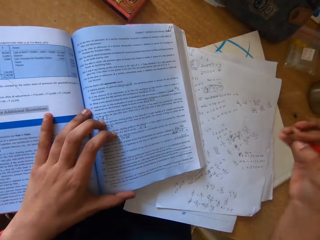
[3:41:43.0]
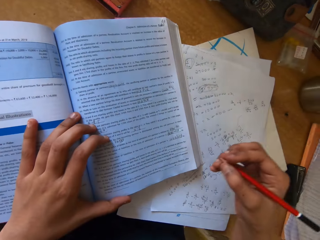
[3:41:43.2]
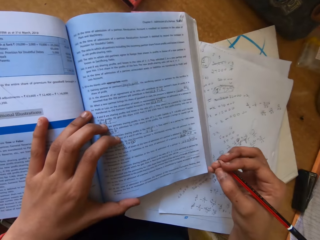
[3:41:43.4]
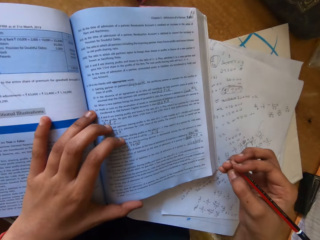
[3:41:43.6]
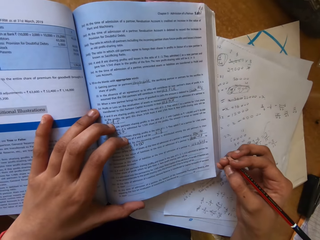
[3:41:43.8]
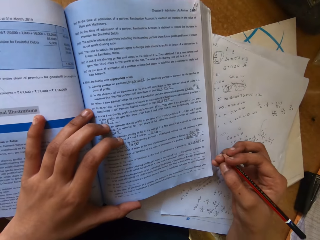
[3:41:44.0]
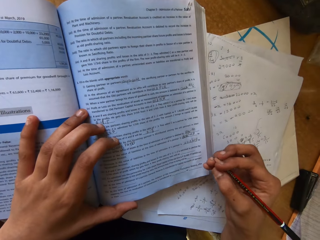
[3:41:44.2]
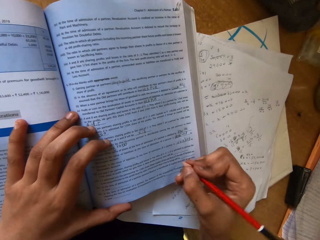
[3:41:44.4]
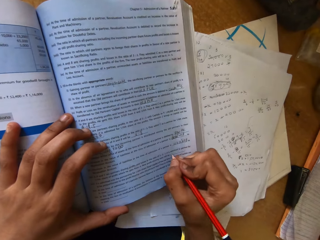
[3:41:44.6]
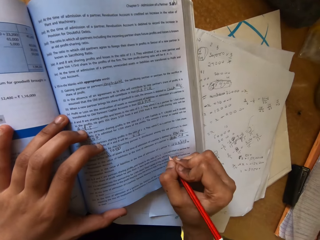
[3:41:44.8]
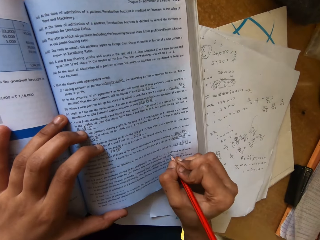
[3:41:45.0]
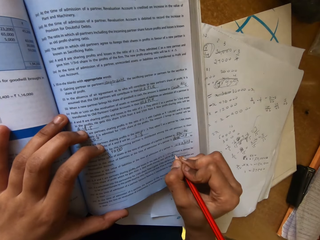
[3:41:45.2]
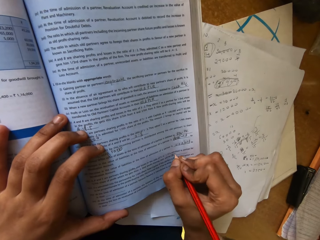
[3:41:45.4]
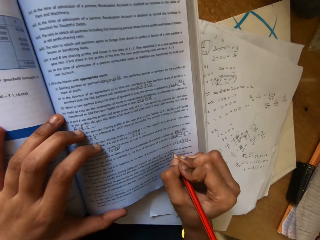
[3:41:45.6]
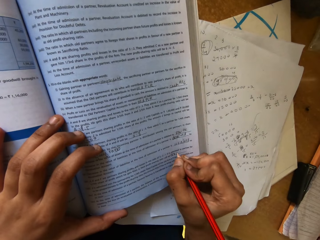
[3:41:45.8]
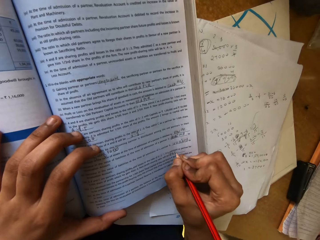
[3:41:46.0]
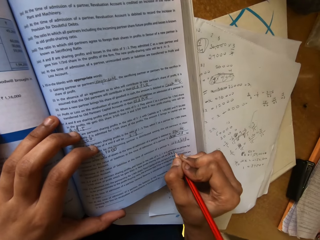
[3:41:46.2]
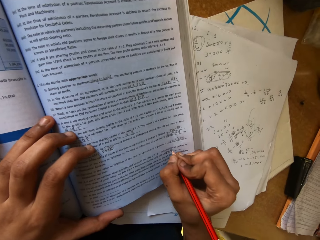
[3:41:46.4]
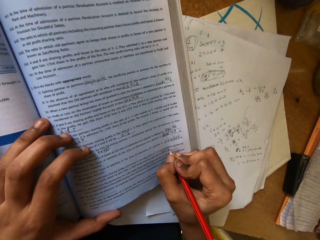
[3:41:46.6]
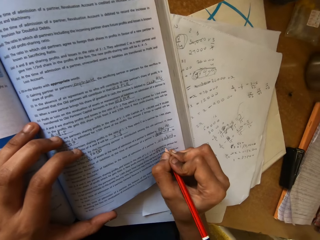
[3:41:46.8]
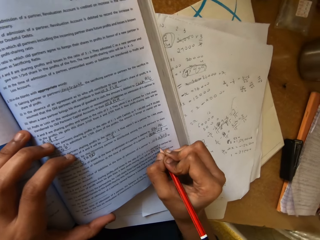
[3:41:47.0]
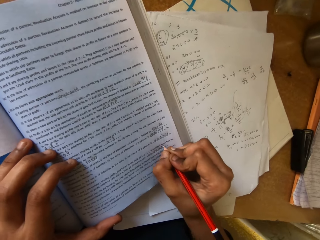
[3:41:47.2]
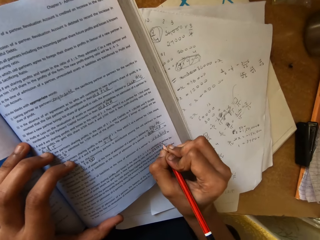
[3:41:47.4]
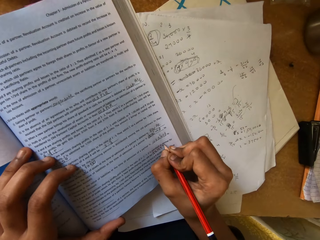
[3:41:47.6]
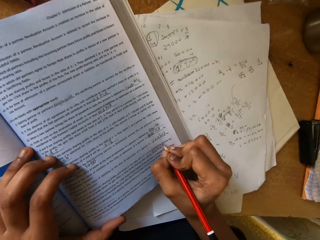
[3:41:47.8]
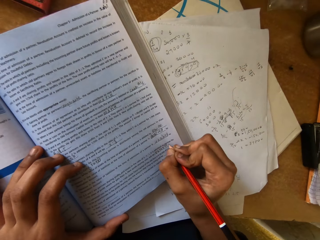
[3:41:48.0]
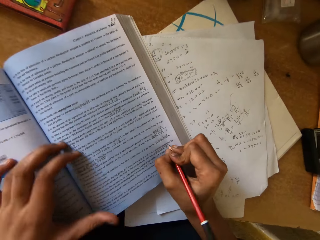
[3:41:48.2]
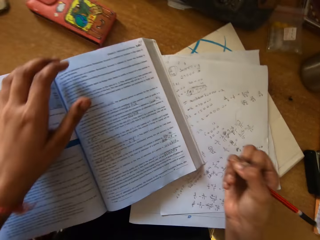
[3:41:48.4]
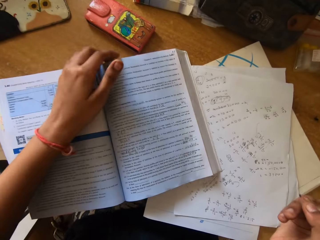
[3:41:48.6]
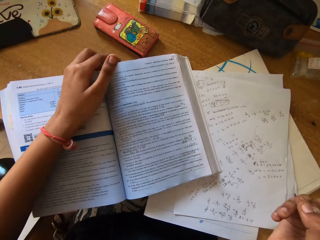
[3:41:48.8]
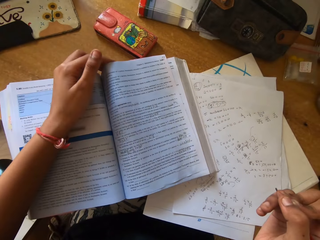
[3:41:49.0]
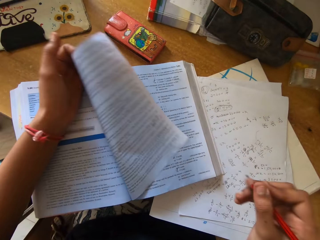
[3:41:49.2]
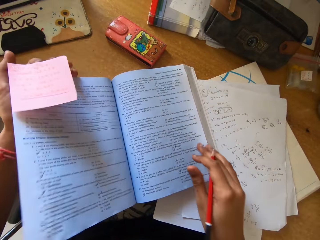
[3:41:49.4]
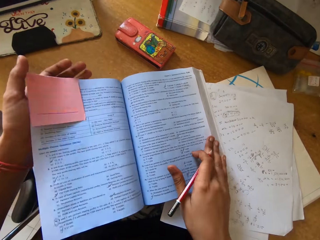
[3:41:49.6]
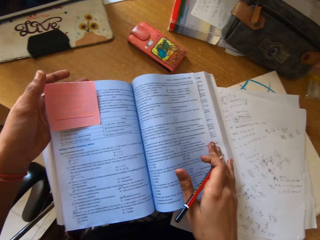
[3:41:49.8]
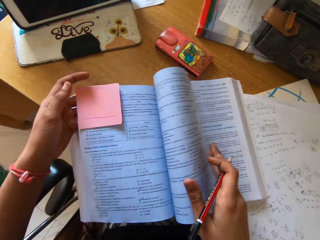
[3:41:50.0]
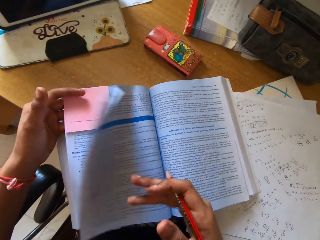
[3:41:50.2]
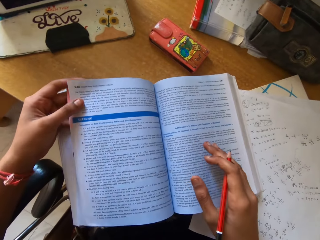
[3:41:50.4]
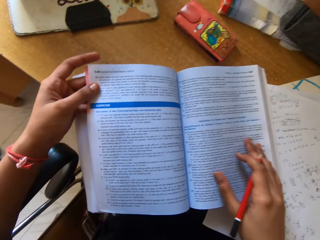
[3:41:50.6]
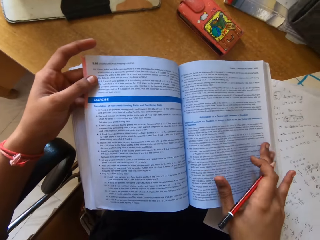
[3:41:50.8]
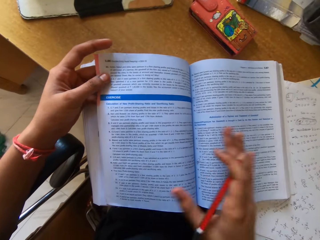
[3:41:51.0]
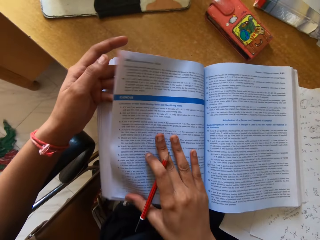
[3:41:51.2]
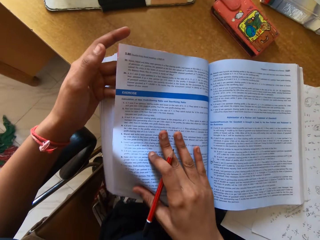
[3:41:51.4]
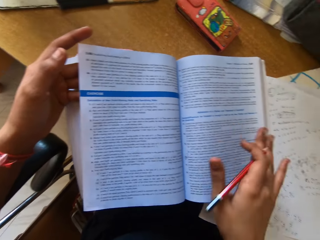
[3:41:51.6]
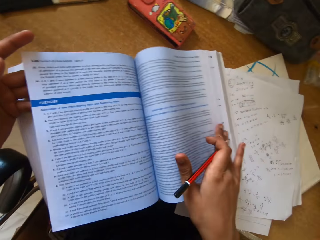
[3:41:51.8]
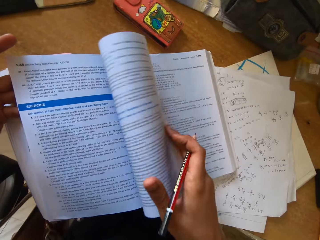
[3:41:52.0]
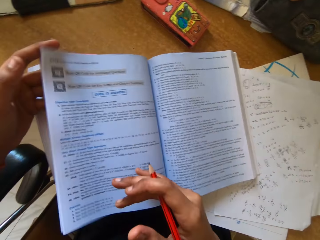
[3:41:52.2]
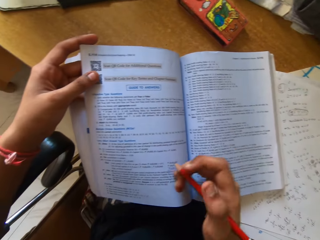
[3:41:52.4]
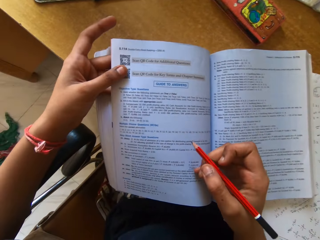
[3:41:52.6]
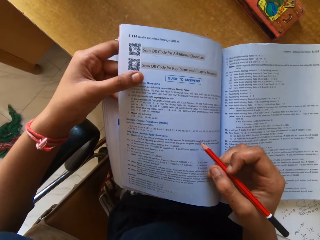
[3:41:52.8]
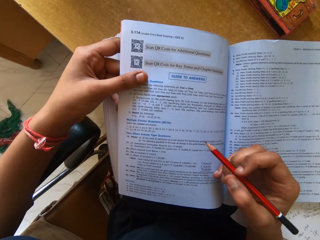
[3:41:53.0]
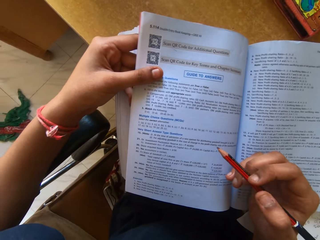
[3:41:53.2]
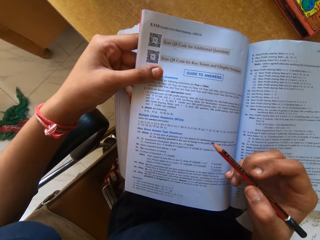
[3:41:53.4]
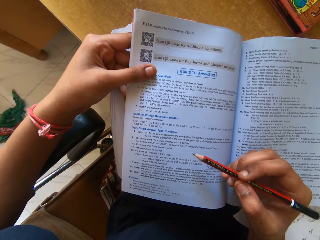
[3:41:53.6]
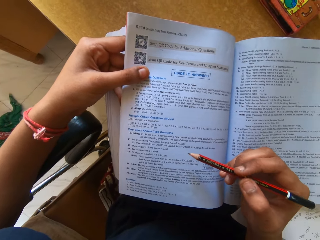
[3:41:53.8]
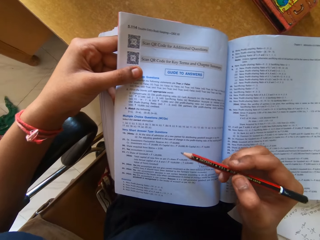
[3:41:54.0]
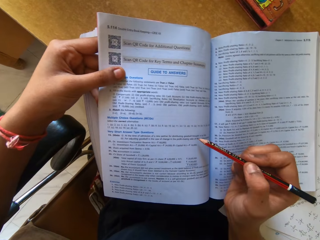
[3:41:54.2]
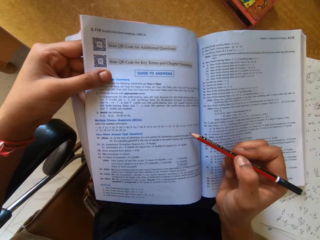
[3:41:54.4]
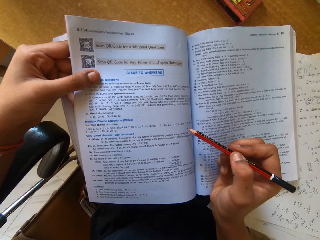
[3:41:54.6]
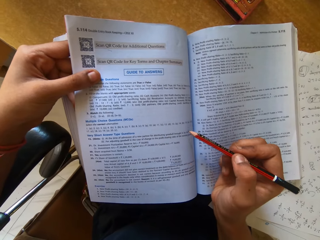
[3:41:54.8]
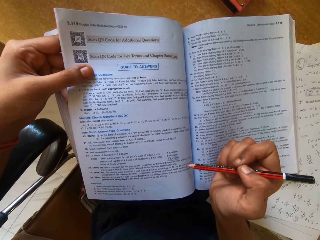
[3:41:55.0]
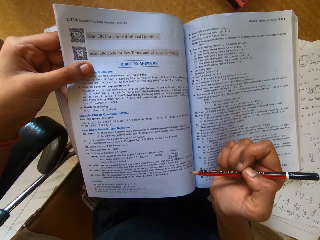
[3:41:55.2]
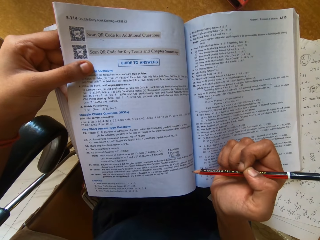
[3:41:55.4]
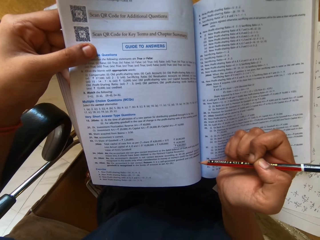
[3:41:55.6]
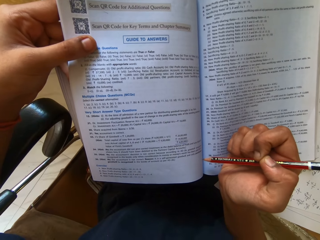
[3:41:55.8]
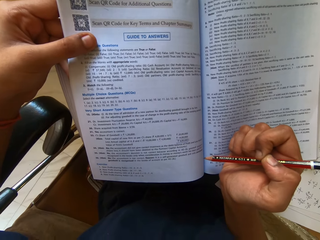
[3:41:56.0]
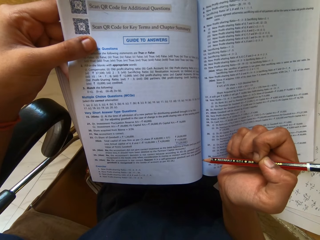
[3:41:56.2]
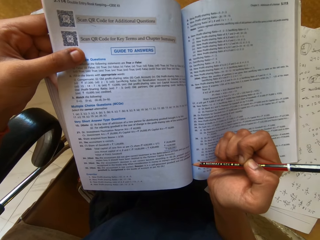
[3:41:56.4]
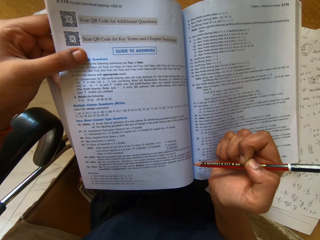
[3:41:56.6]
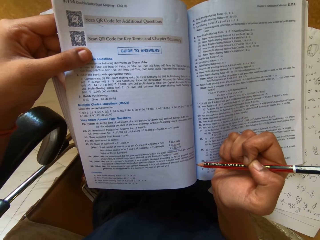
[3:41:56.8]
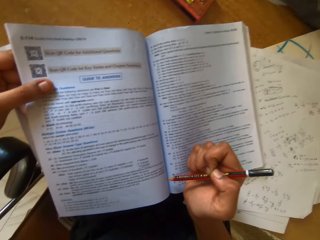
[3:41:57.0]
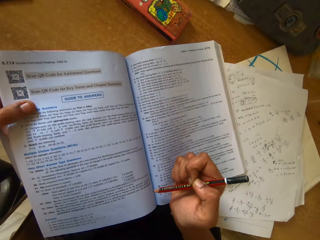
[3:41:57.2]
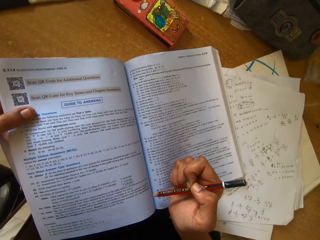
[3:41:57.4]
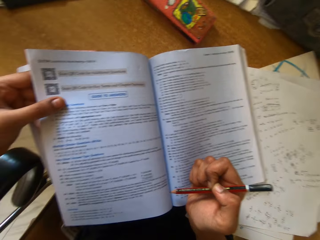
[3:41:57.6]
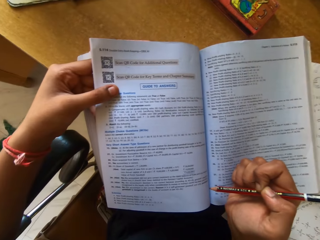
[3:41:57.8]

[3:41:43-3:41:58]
The camera wearer looks at the textbook. They write on the textbook. They flip the pages on the textbook. They read the textbook.

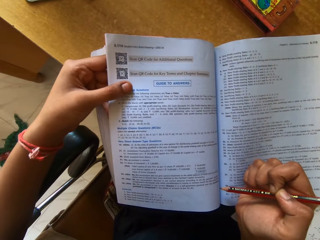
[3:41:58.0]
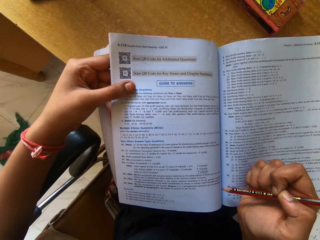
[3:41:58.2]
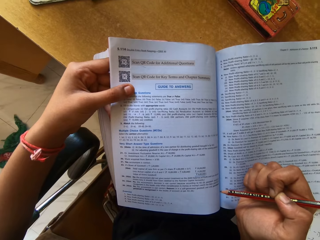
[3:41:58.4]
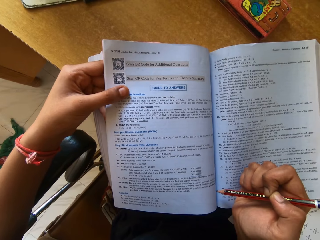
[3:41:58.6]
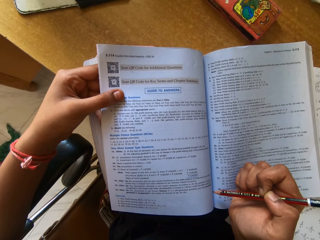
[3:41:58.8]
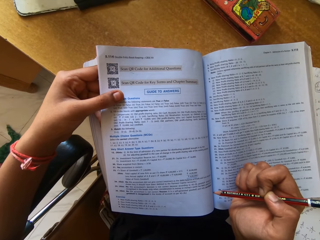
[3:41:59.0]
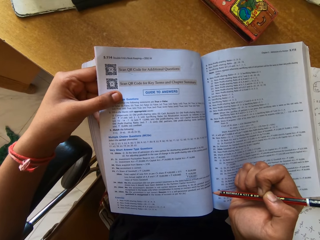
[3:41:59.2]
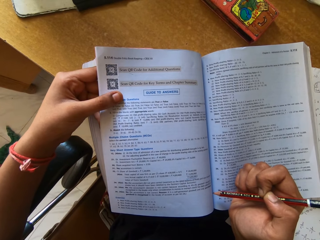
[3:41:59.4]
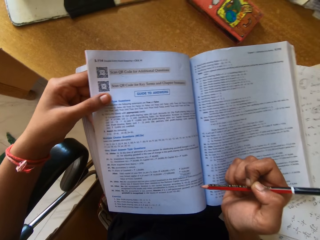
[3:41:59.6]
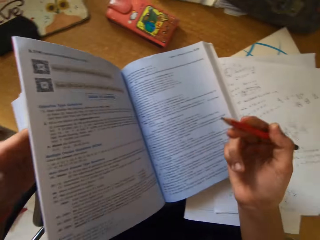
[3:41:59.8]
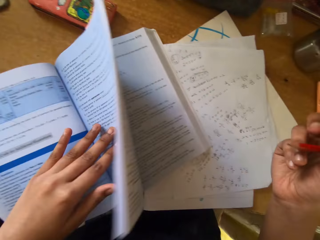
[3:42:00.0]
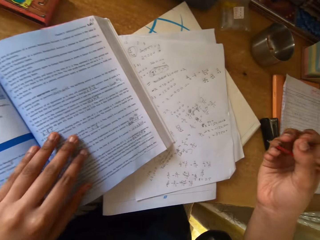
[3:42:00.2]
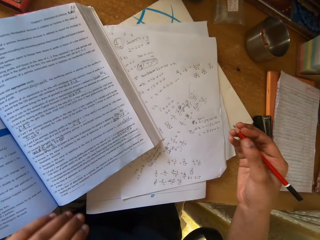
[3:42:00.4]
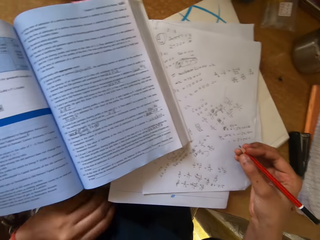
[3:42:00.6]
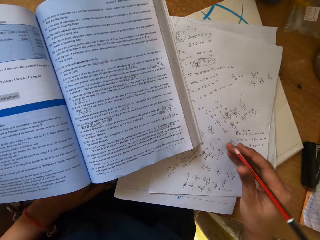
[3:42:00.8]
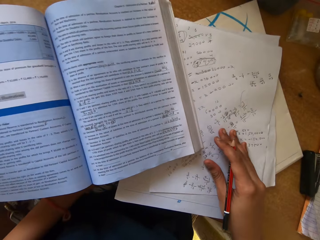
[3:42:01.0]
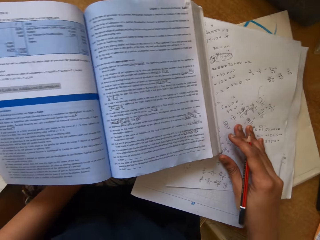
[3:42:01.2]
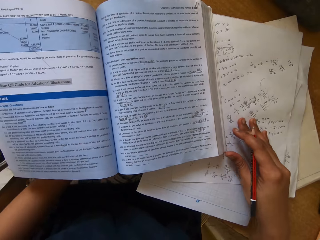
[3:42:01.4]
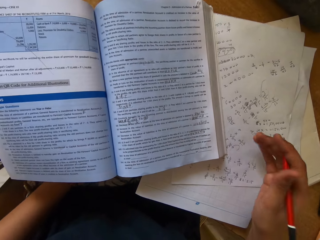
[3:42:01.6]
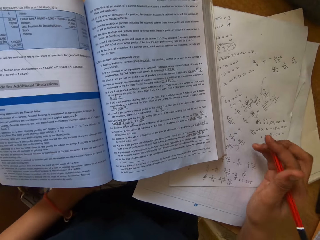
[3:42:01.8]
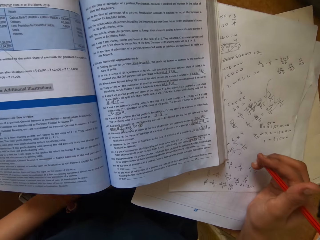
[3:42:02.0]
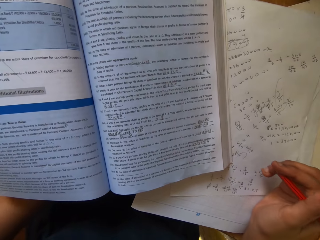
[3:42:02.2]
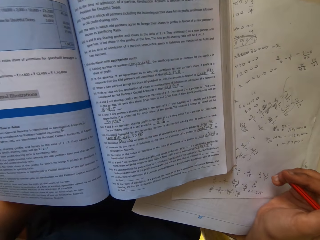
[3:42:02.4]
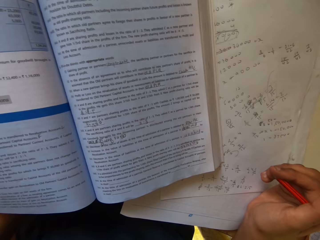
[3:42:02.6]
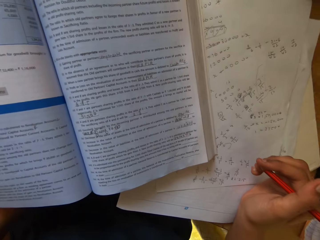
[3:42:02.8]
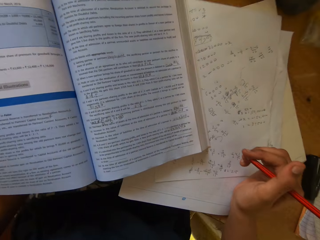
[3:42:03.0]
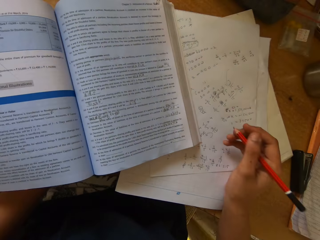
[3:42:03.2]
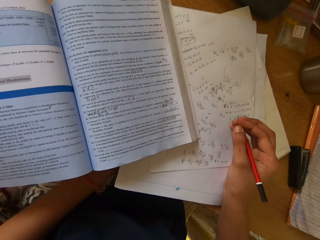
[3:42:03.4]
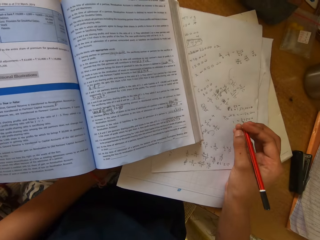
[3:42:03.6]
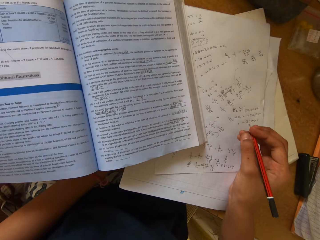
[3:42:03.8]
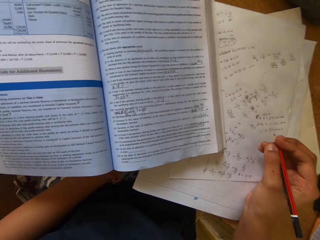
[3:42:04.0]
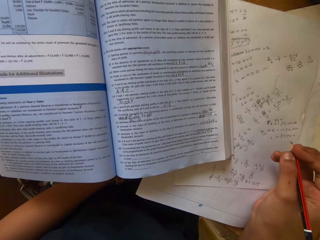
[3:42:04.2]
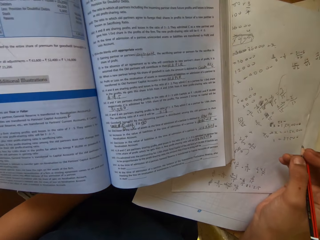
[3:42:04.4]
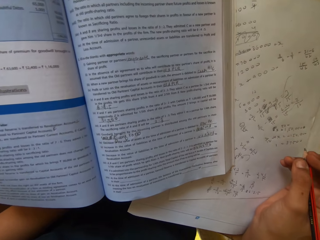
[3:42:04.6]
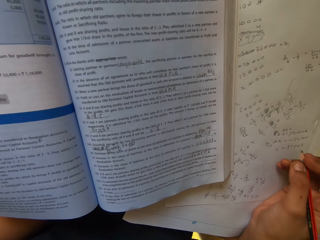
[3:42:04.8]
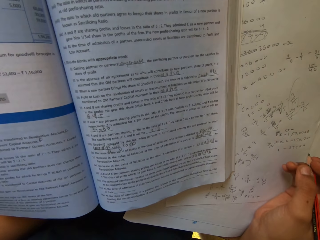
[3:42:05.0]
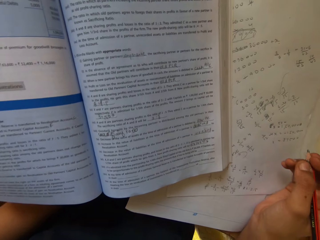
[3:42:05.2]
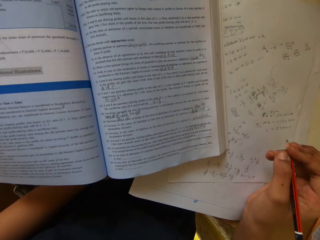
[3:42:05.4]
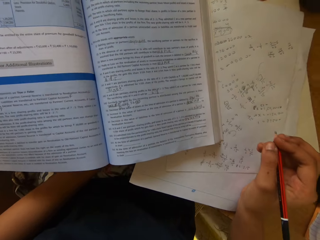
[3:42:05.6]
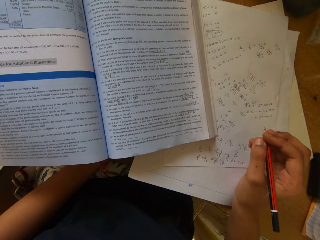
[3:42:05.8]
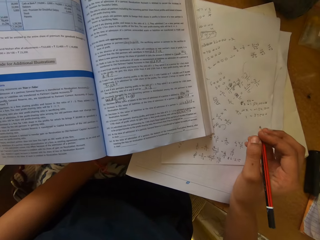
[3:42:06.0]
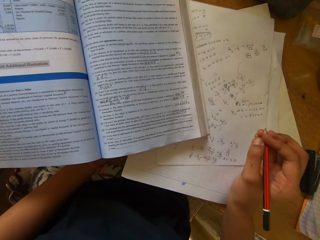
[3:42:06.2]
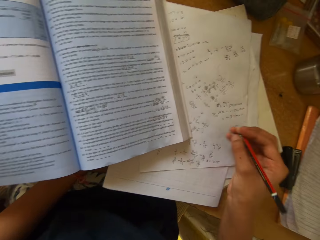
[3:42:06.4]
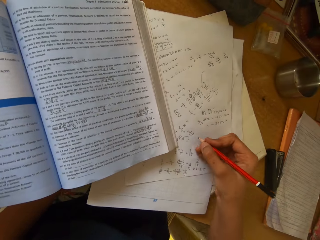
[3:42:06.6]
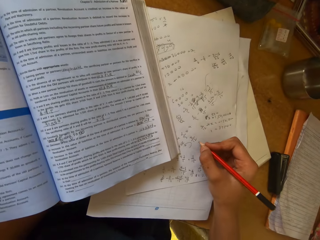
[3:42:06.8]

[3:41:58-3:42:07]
The camera wearer flips the textbook pages. They move the paper on the table. They read the textbook.
